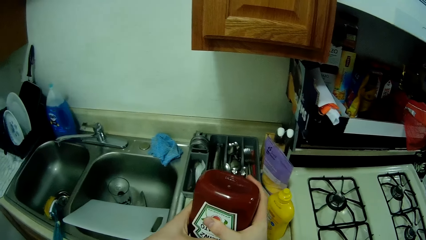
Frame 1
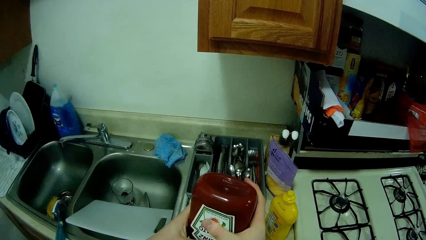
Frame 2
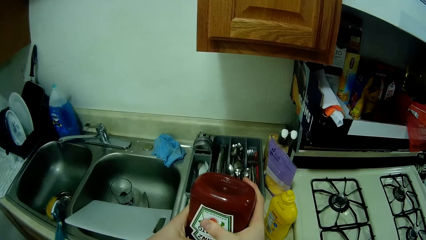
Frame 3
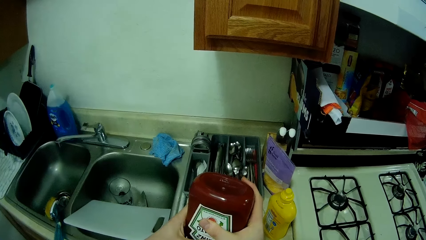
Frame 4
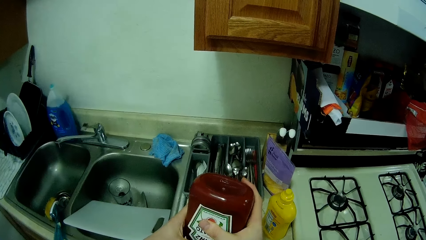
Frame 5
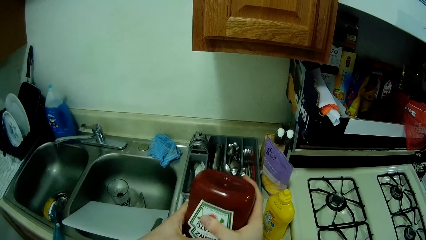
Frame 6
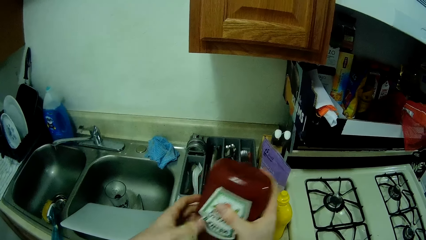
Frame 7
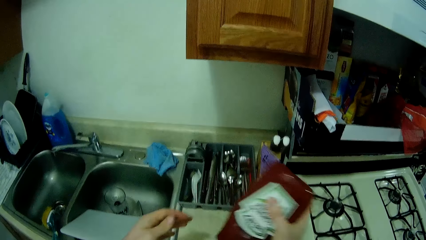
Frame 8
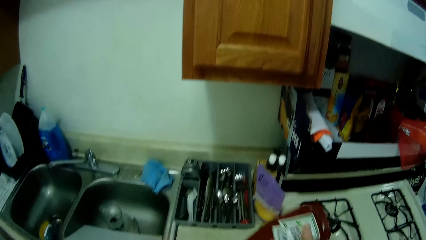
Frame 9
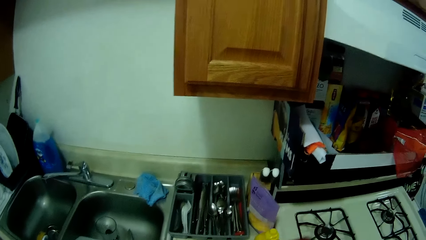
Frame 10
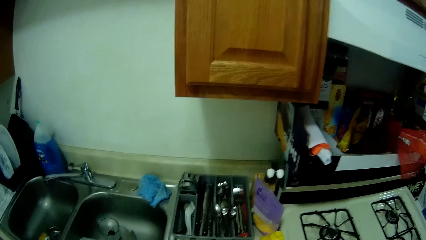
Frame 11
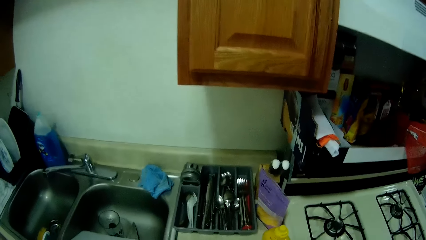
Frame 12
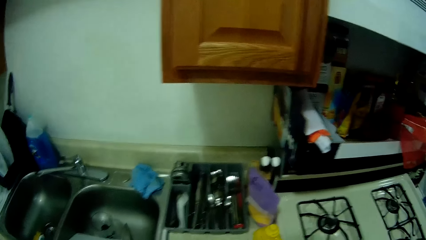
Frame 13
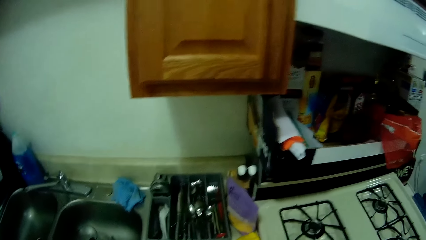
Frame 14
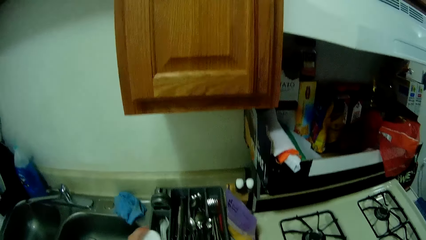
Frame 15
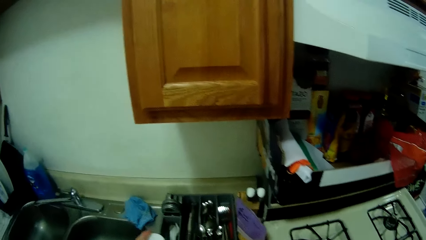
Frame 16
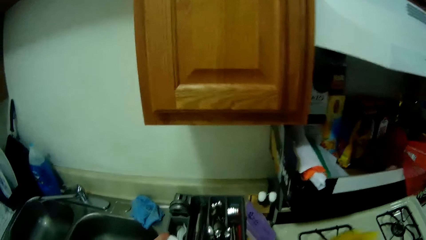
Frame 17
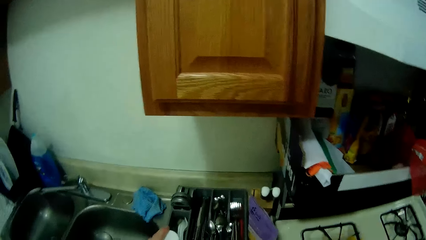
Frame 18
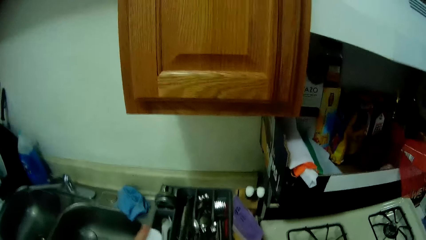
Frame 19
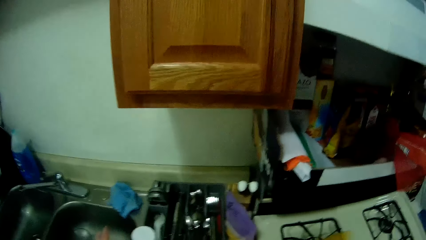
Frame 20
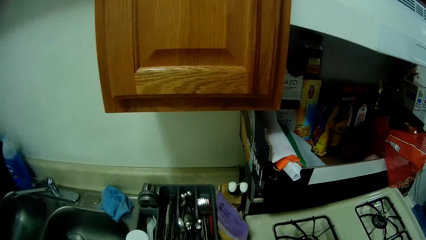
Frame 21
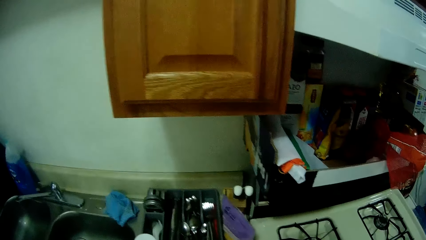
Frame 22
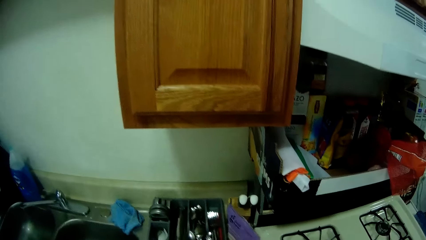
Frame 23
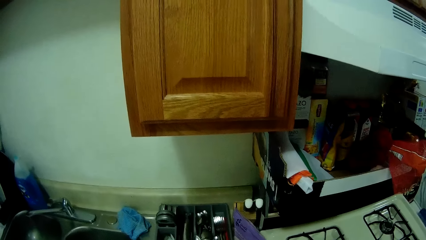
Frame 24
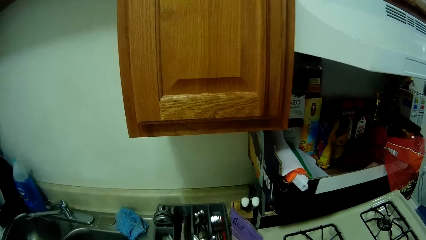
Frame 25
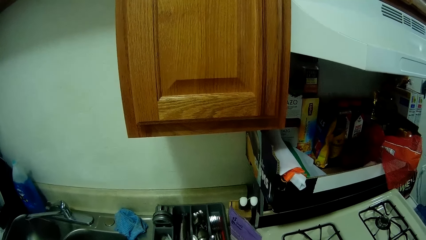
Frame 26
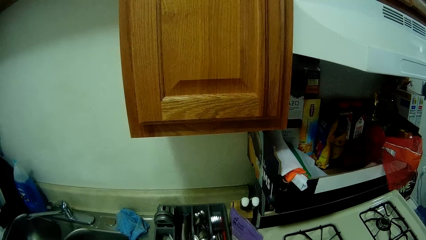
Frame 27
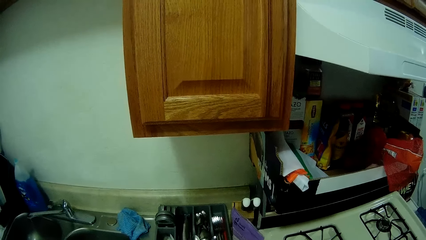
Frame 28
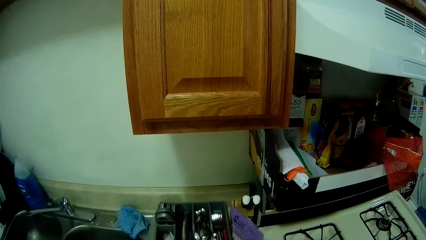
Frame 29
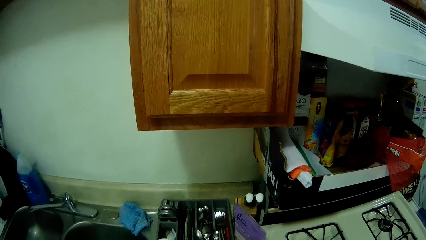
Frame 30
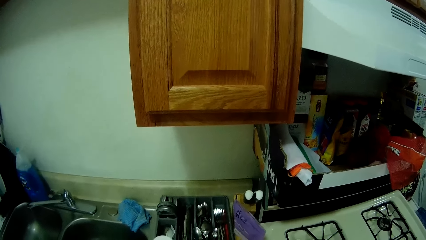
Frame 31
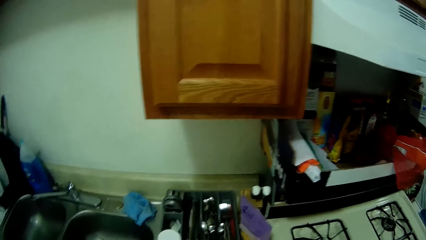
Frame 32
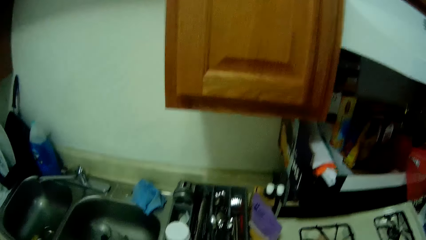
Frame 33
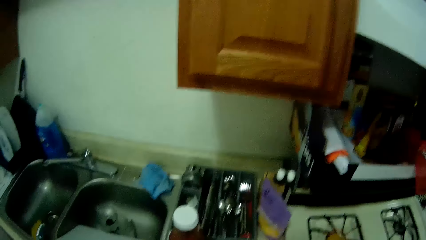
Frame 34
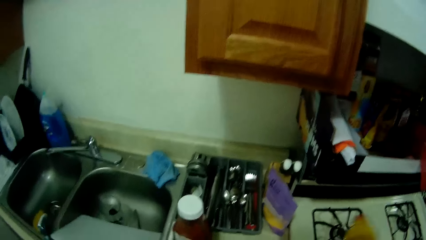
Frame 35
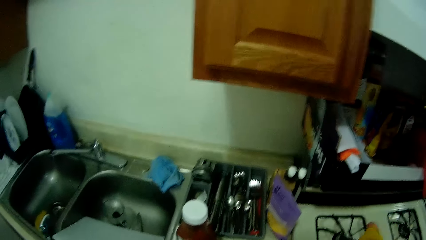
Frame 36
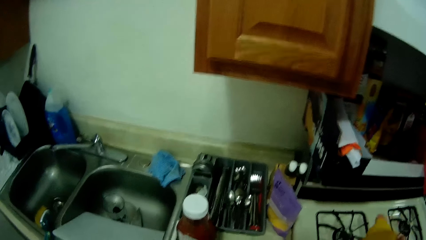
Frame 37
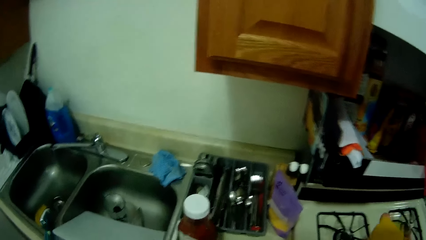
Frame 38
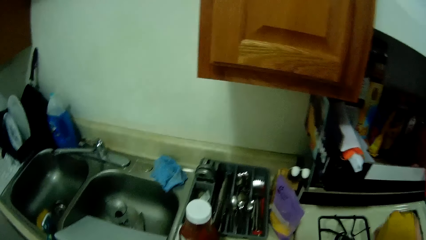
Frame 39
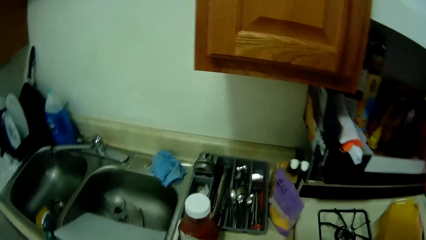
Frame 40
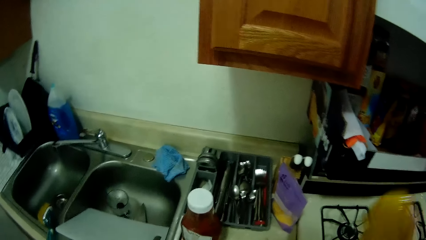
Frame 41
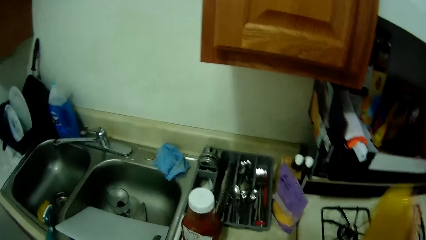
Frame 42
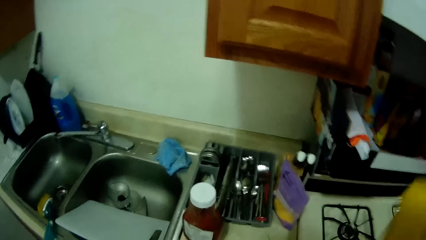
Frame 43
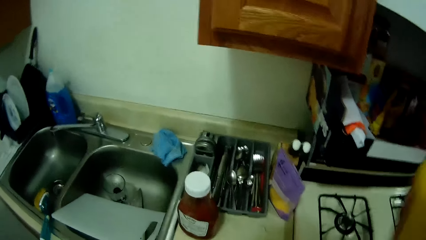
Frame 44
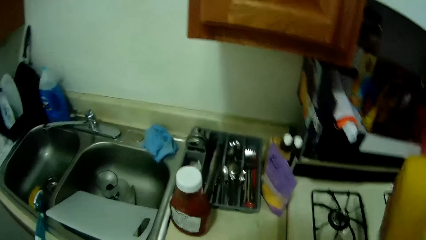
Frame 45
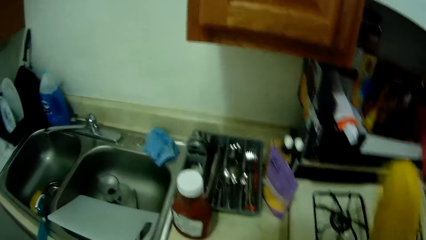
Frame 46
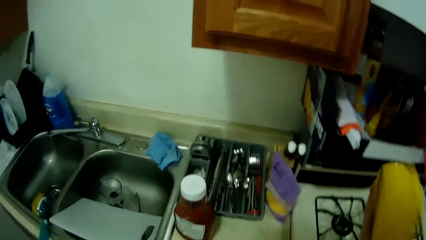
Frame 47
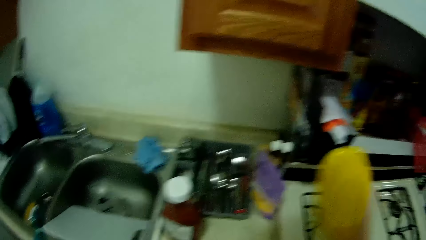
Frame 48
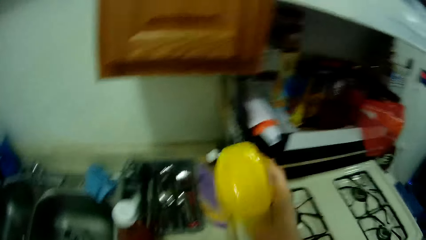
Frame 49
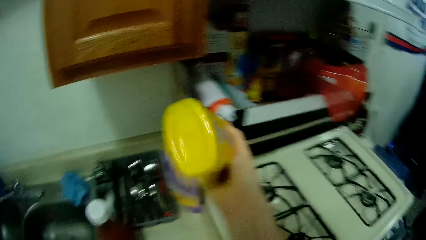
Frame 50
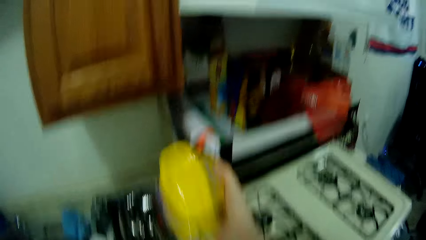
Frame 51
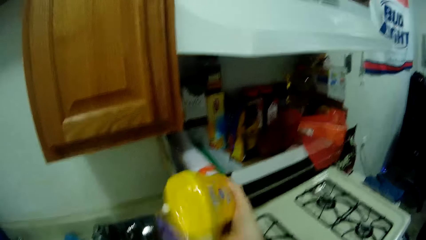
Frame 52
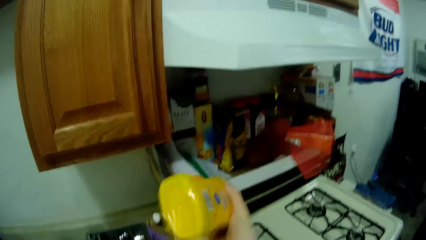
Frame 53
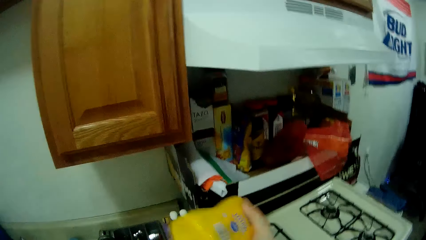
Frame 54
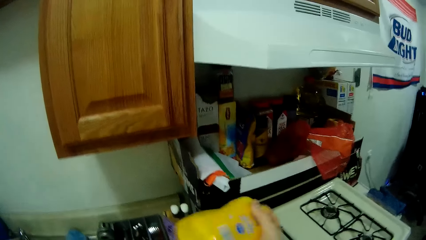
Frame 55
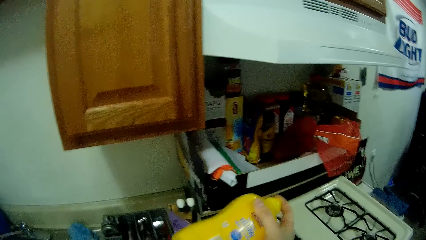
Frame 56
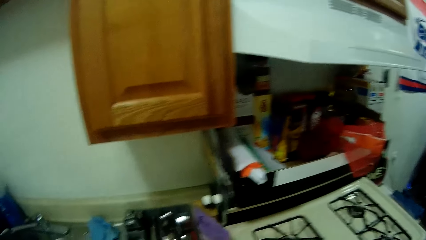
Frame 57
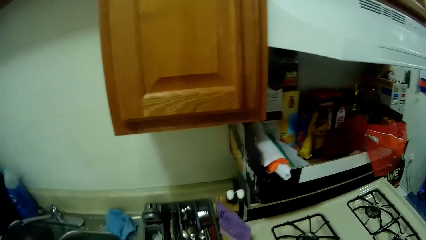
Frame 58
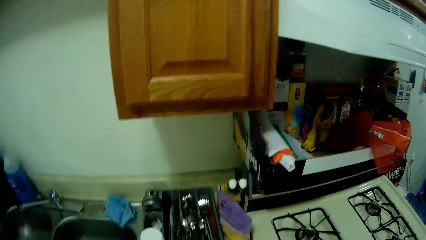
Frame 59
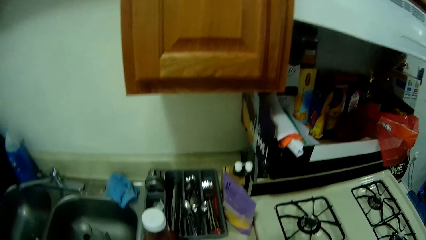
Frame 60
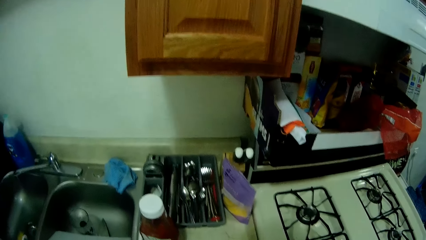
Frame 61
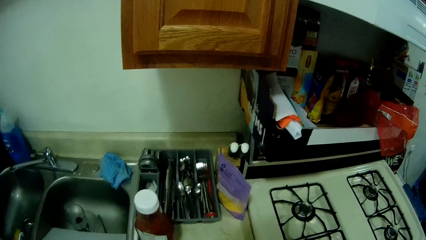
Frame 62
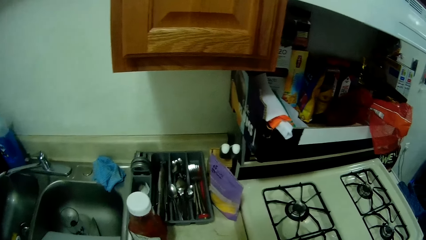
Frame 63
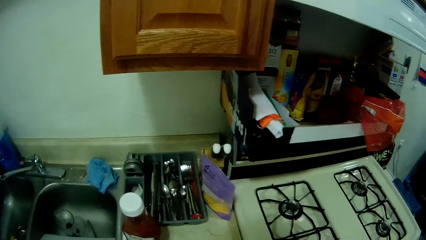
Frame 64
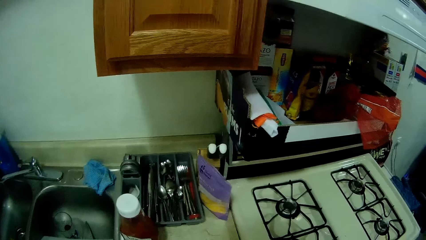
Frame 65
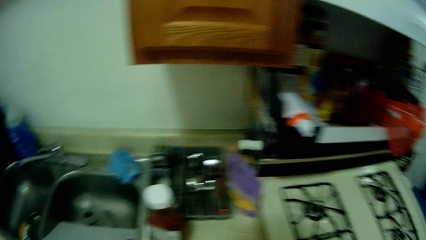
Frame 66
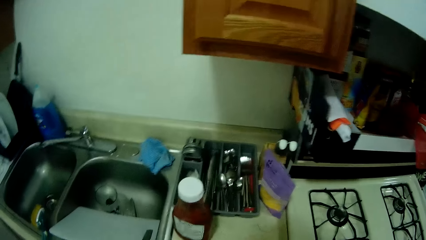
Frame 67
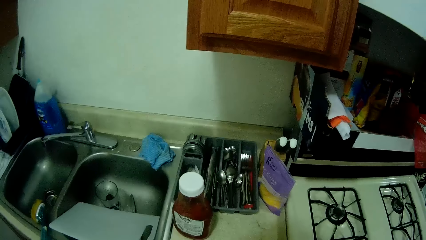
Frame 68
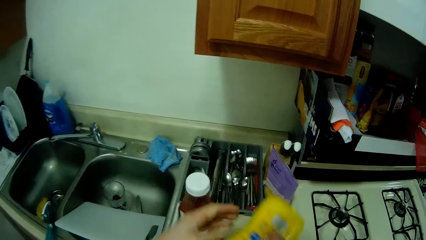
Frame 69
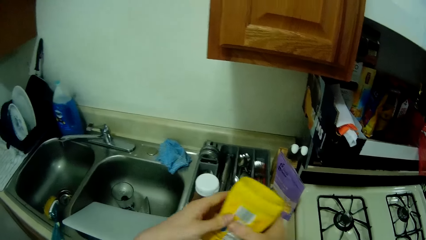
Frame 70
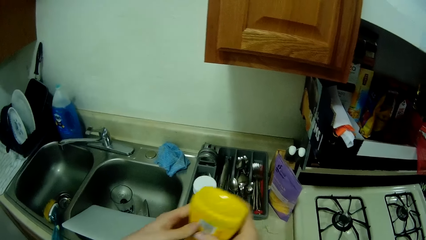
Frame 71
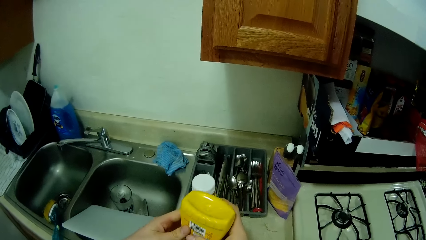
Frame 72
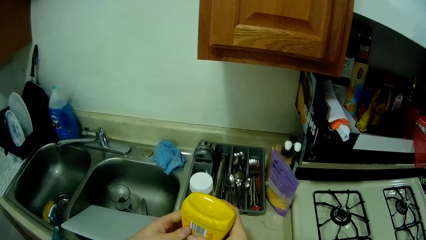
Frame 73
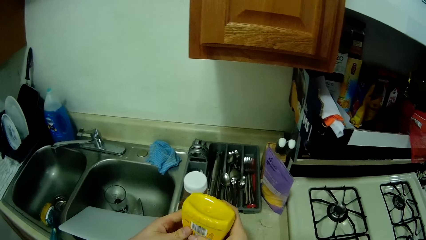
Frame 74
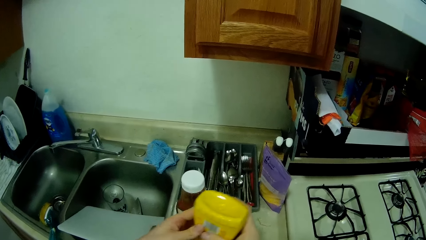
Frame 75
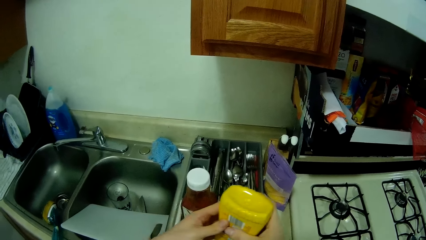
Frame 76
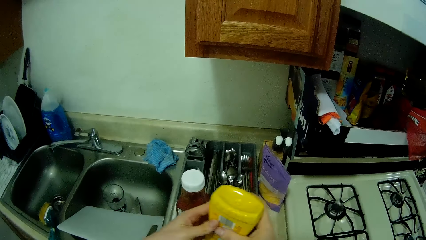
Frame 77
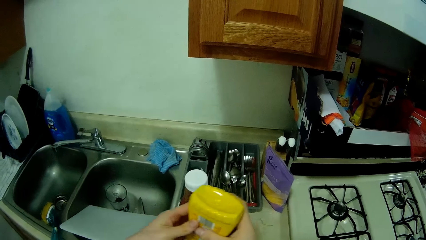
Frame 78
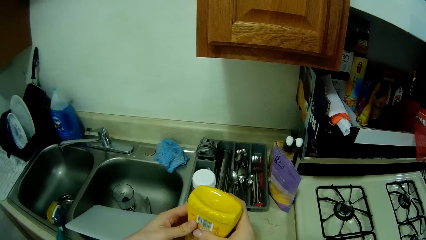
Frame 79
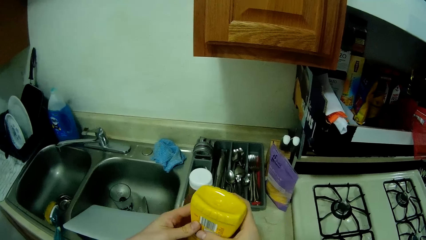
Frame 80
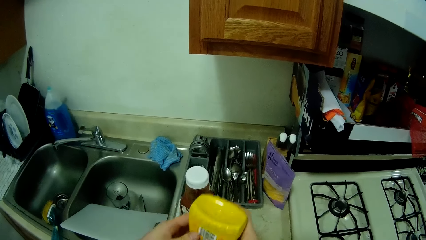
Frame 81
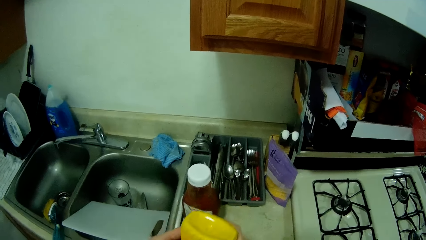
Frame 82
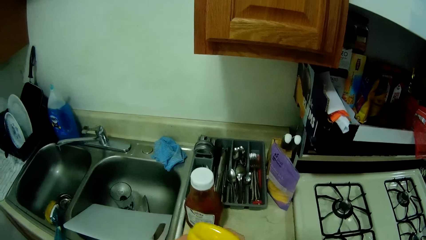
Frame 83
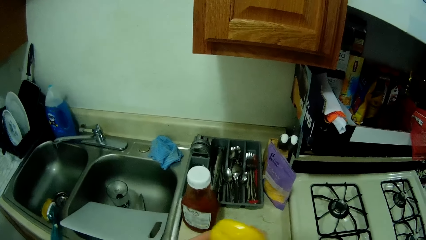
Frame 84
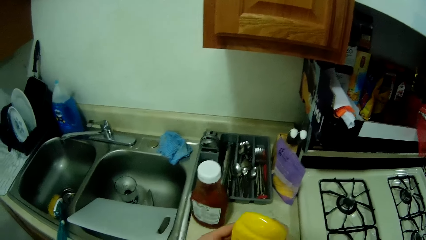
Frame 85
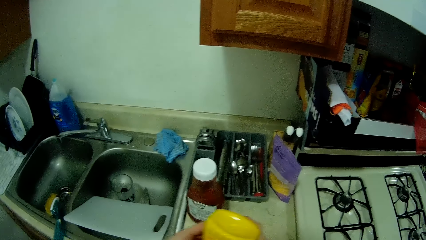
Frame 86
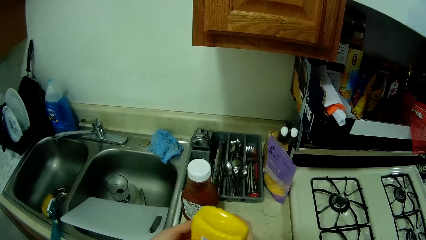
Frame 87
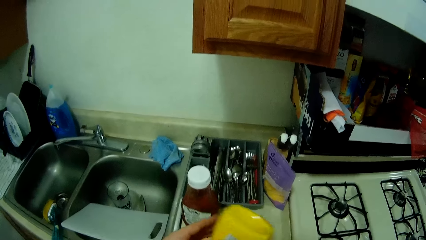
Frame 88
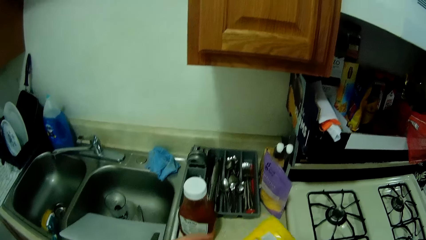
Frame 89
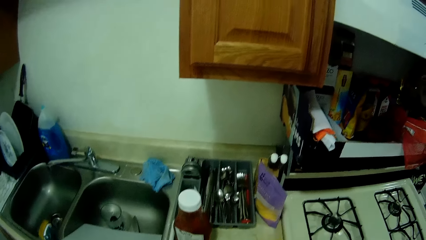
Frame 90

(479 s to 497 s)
The camera wearer closes the lid of the ketchup bottle with his left hand. He shakes a guacamole bottle in his right hand. He pours the guacamole on the bread and sausage from the bottle in his hands.
